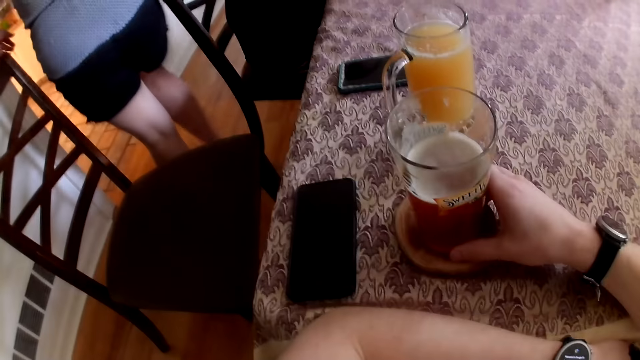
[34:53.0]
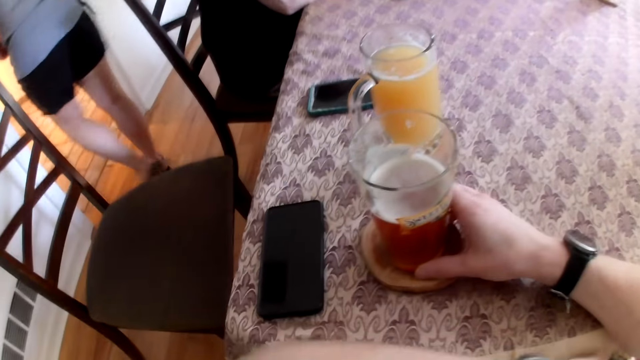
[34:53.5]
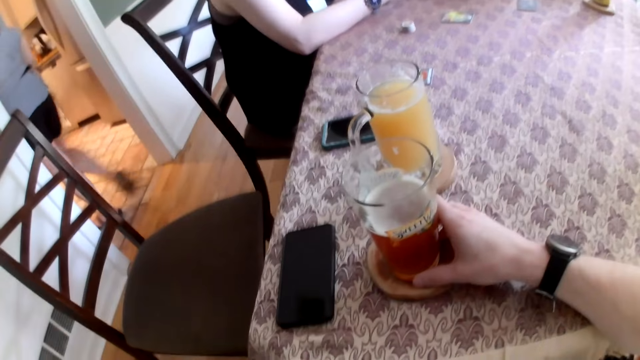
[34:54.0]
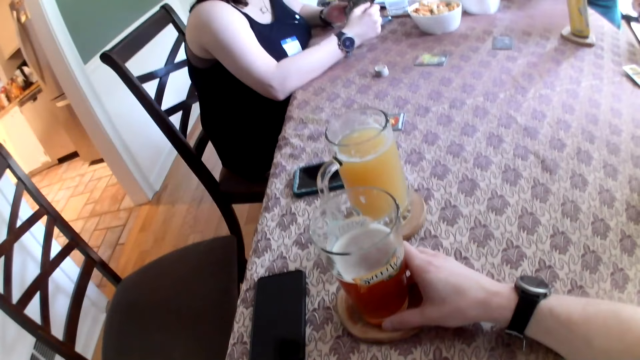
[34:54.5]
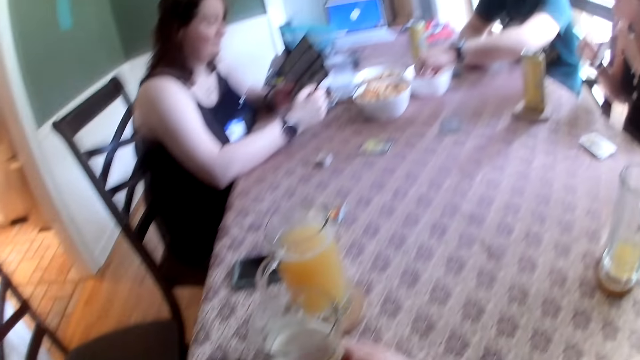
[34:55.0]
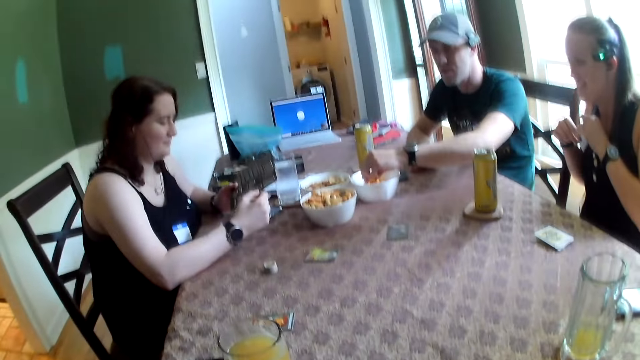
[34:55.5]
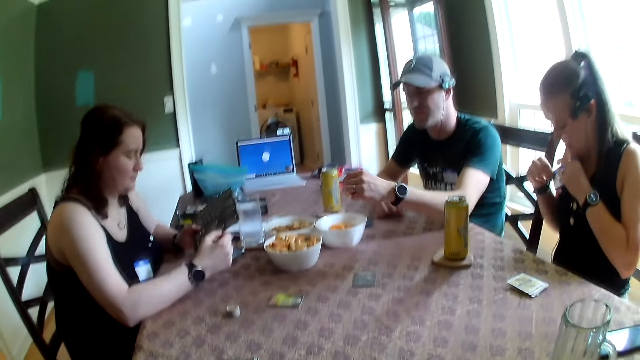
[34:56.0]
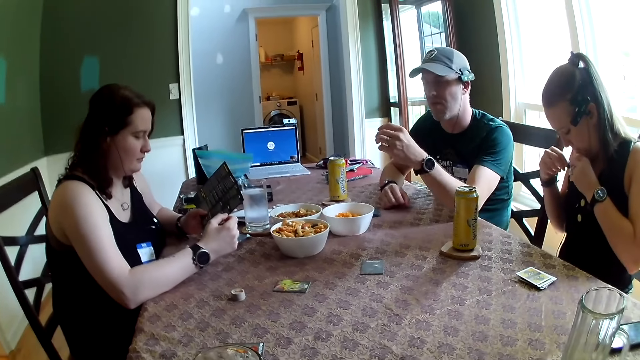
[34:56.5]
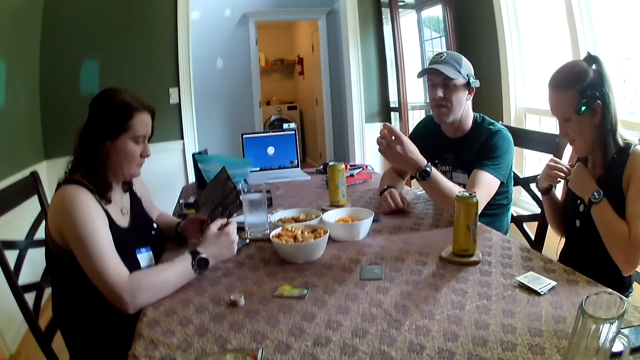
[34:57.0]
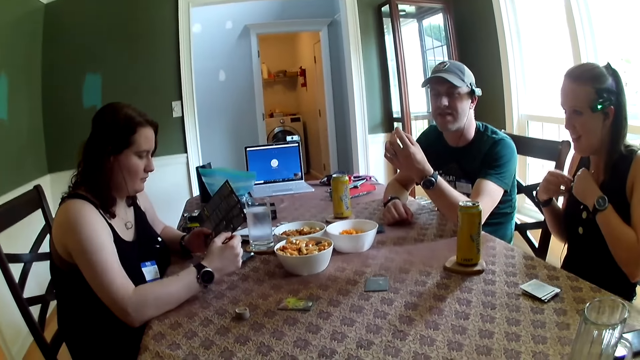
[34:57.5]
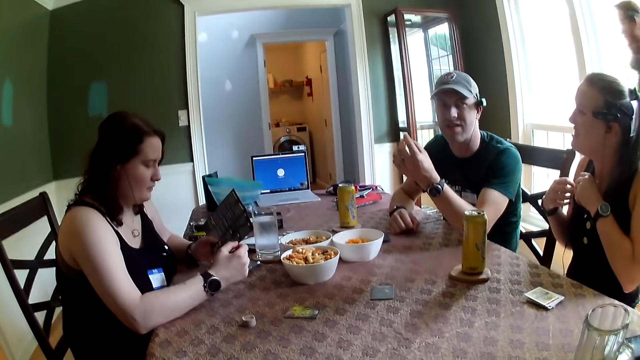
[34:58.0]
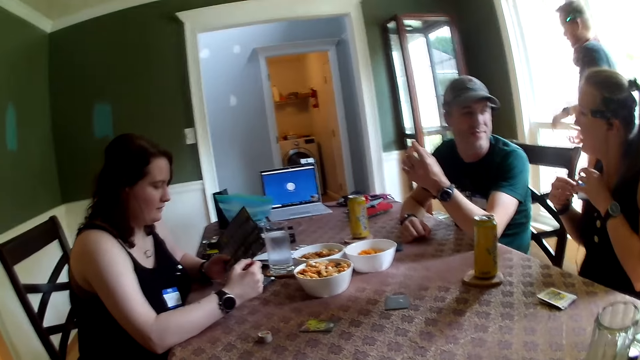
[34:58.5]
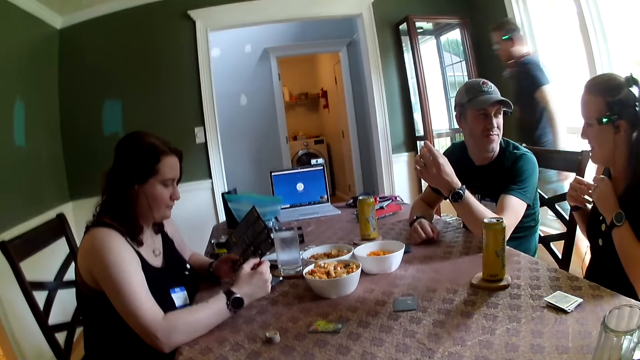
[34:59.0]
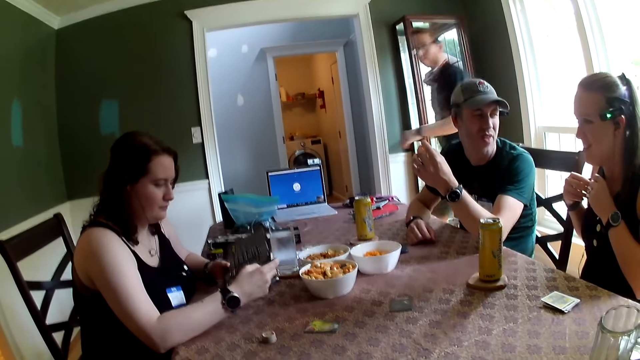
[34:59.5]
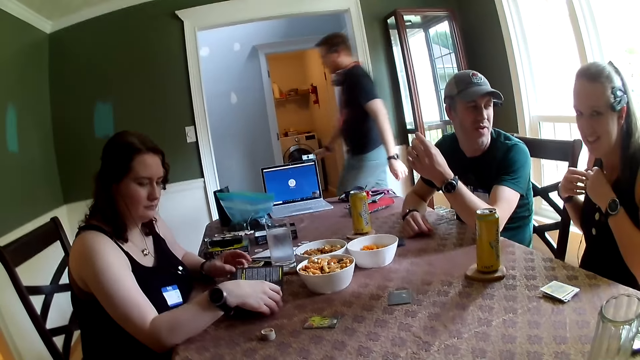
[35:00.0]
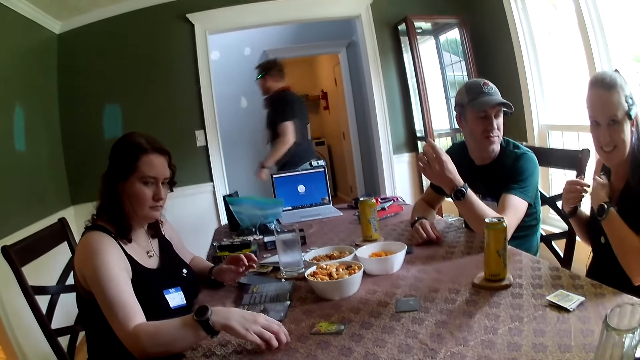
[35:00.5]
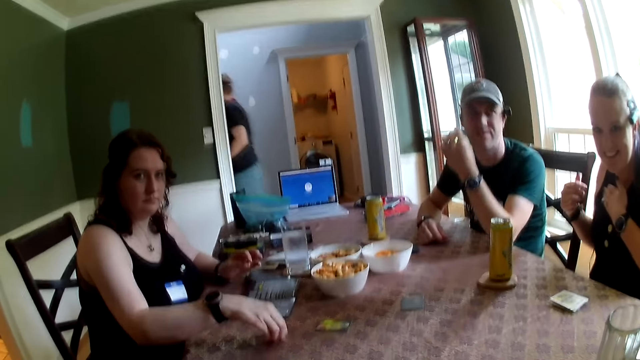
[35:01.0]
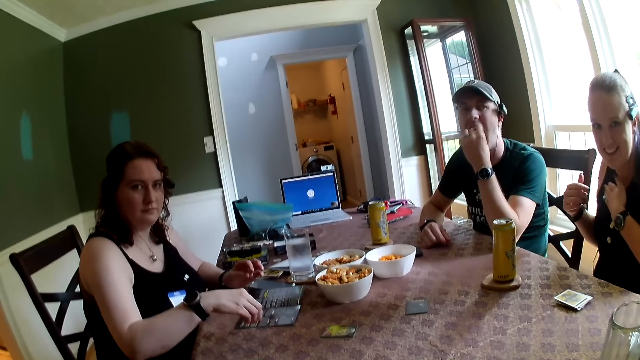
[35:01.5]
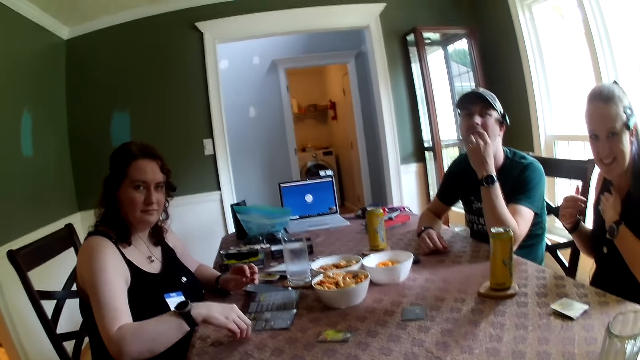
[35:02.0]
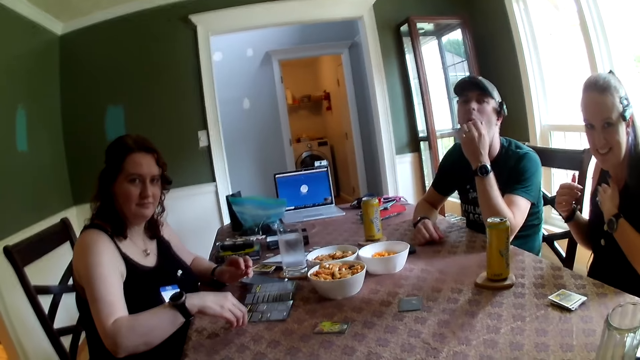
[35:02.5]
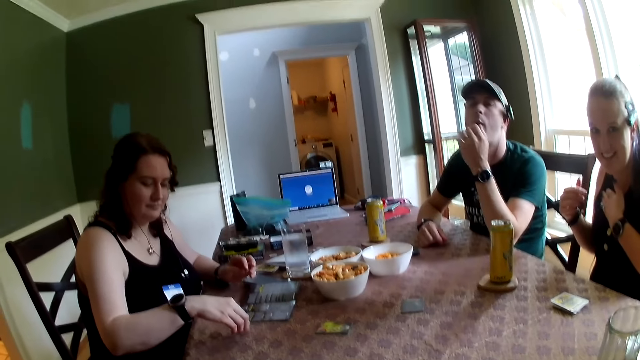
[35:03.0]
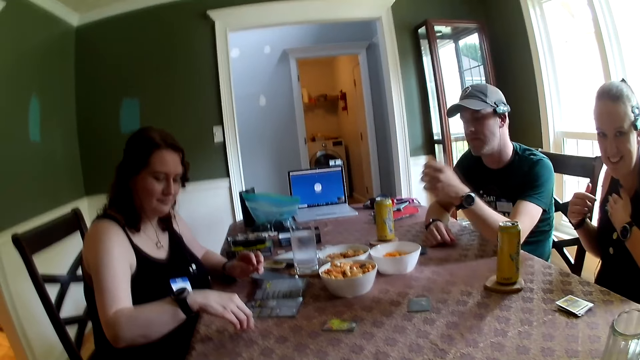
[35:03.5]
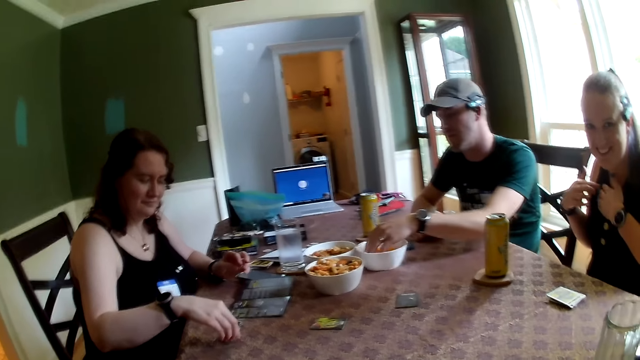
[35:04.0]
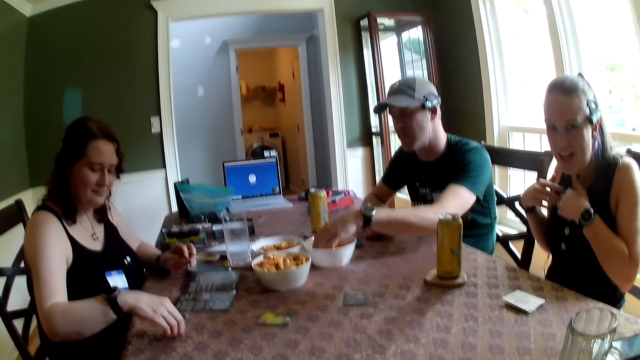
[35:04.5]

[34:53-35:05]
A woman walks to the kitchen from the parlor. The camera wearer holds a juice cup on the table with his right hand. A man eats some snack from the snack bowl on the table with his left hand. Another woman sticks the name tag on her cloth with both hands. Another man walks away from the parlor. The second man interacts with the camera wearer, the second woman, the first man and a third woman at the table. The third woman arranges the token chips on the table with her left hand and picks up a token stack on the table with her right hand.

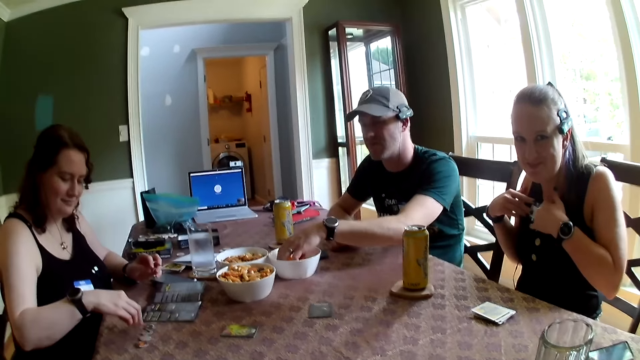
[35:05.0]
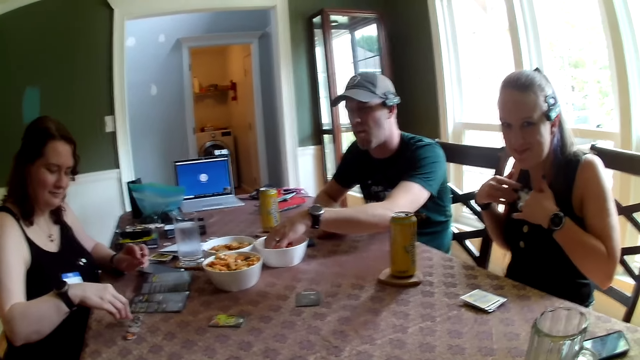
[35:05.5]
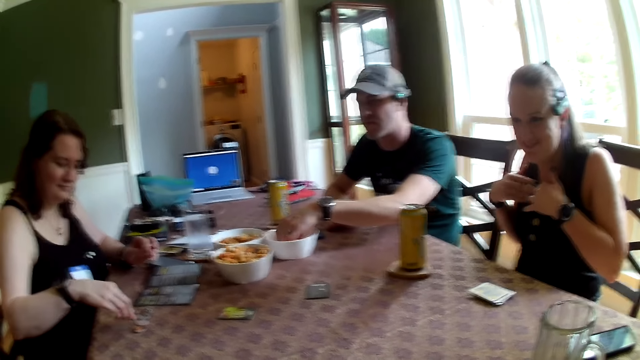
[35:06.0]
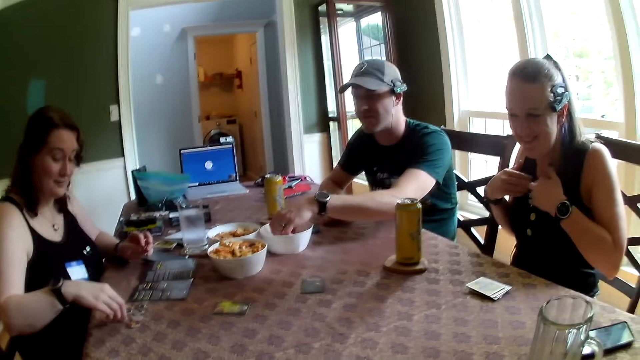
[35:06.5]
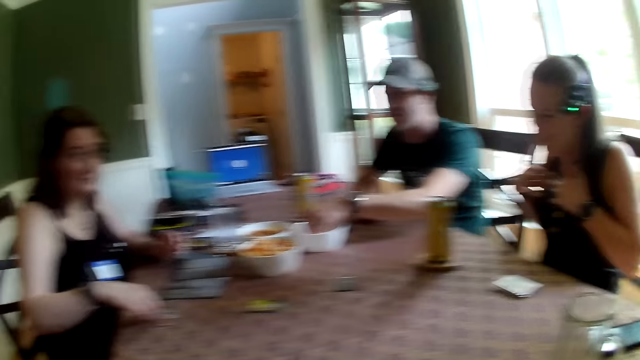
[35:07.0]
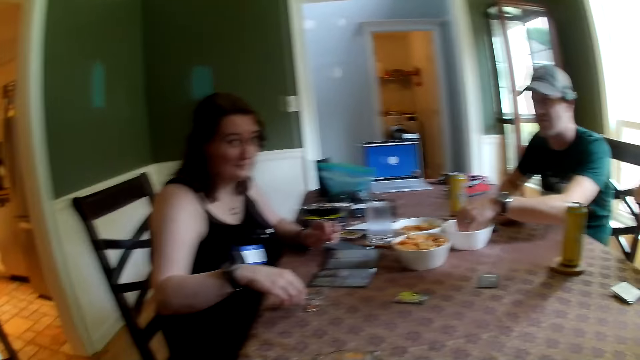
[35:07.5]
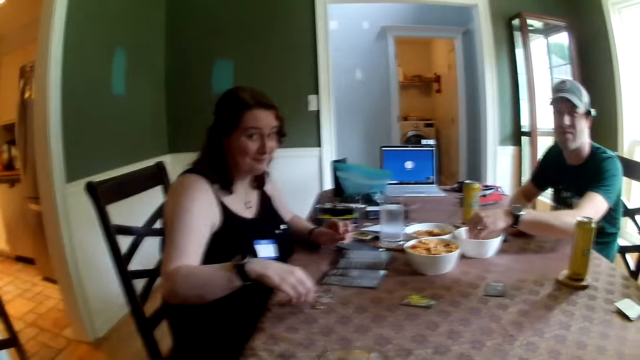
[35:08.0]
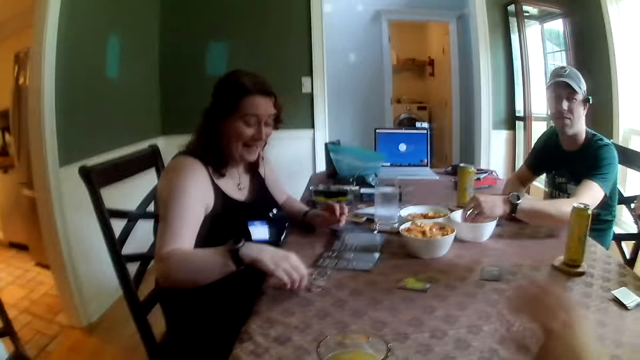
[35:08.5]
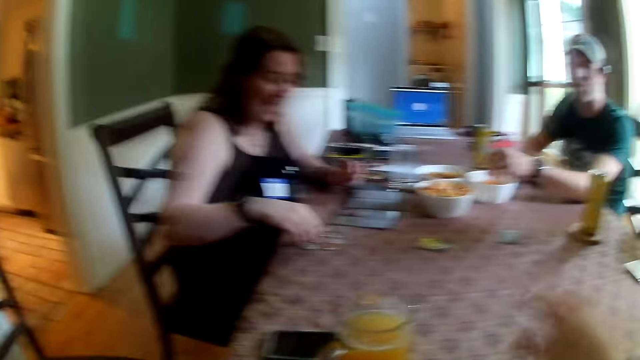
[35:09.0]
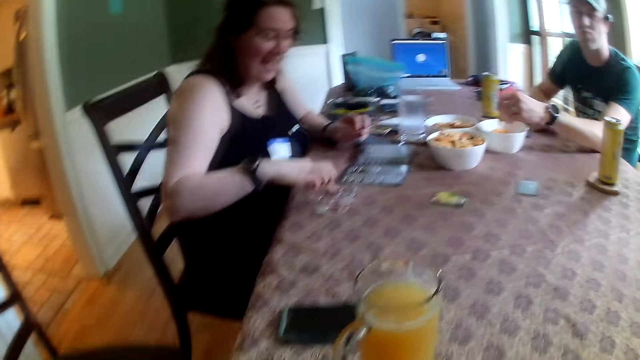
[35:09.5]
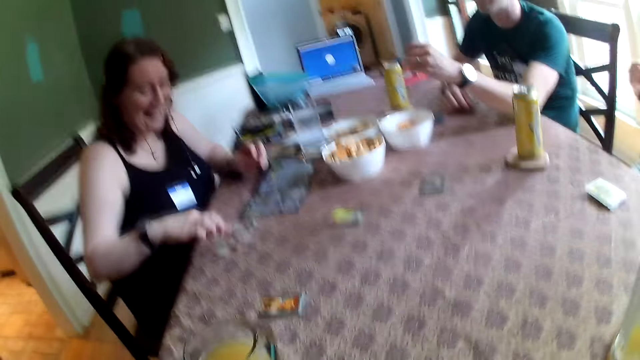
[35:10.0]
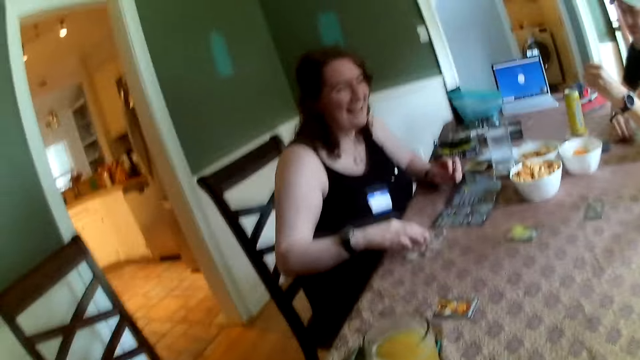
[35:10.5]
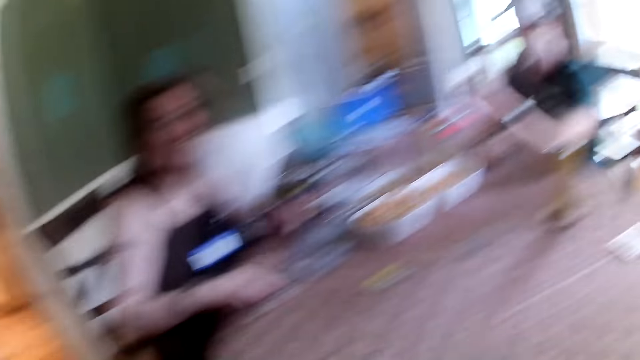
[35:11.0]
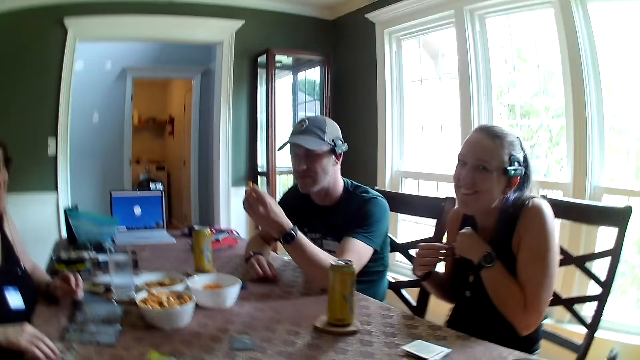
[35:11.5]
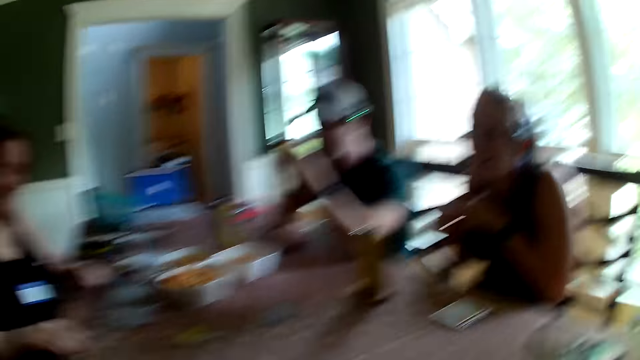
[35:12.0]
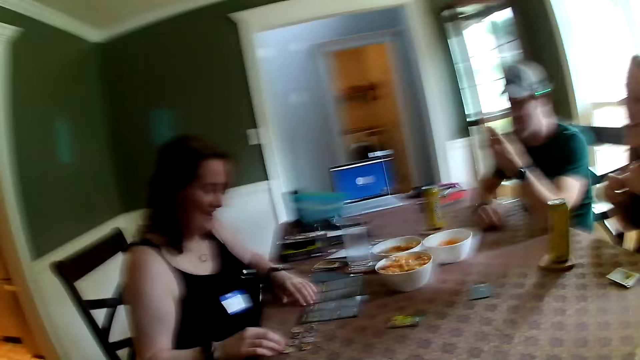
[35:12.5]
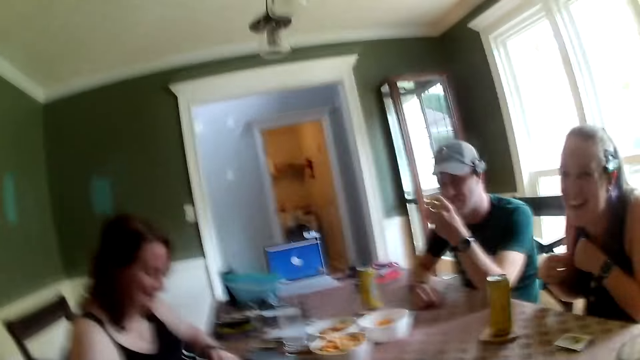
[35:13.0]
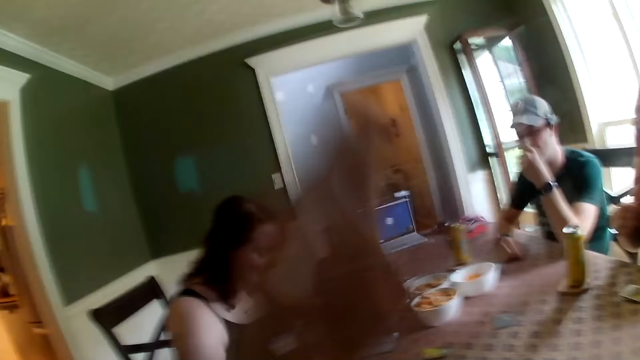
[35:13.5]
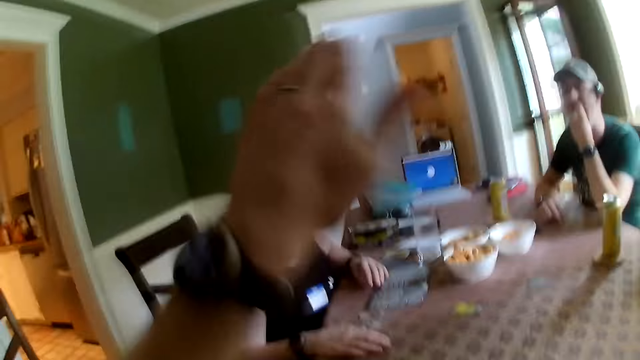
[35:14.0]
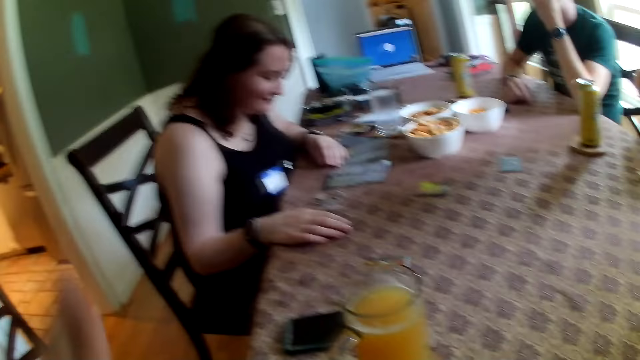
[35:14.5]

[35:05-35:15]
The camera wearer lifts up the hand.
